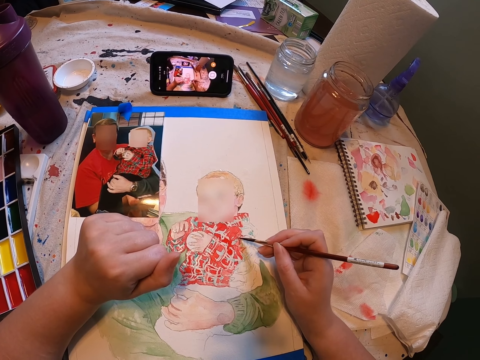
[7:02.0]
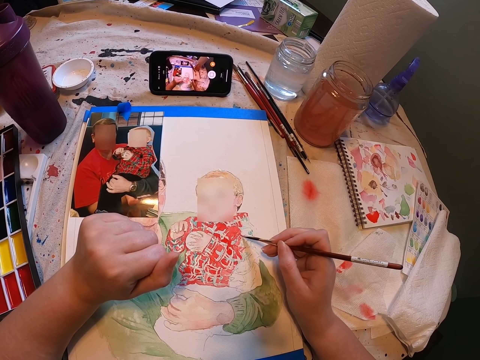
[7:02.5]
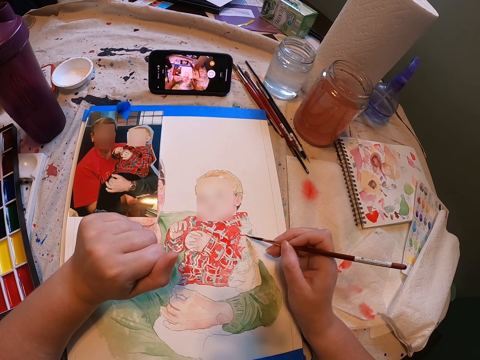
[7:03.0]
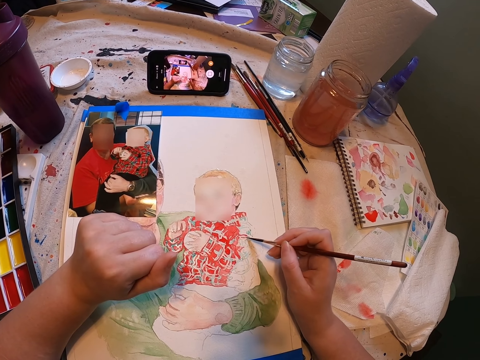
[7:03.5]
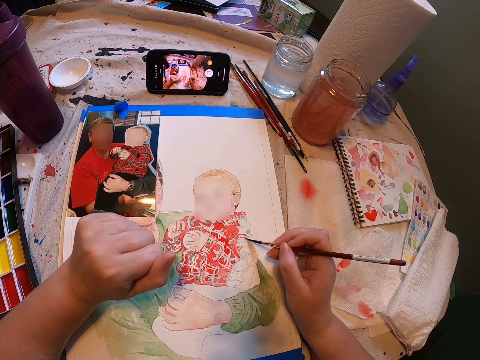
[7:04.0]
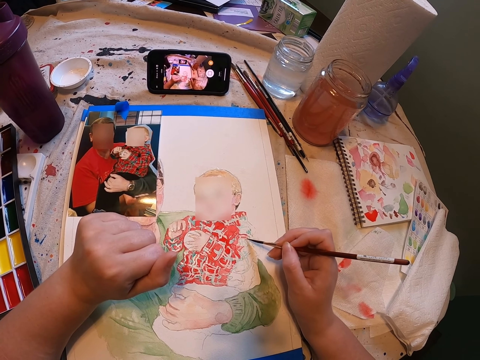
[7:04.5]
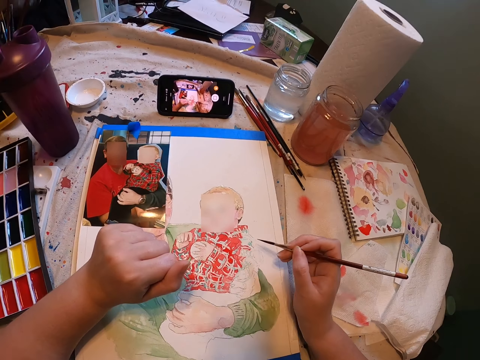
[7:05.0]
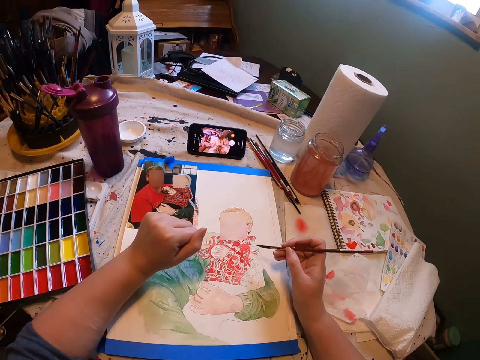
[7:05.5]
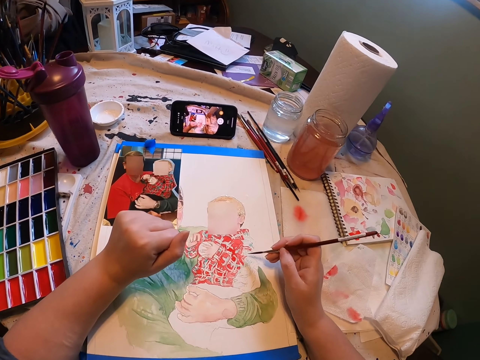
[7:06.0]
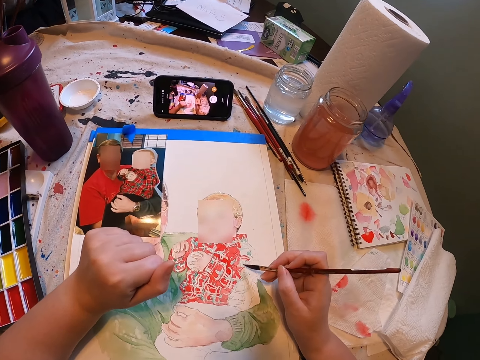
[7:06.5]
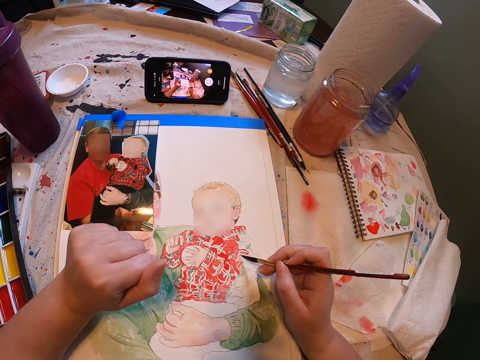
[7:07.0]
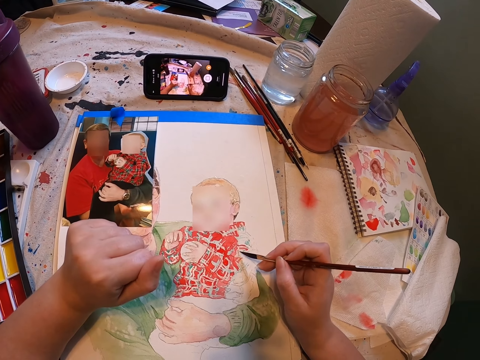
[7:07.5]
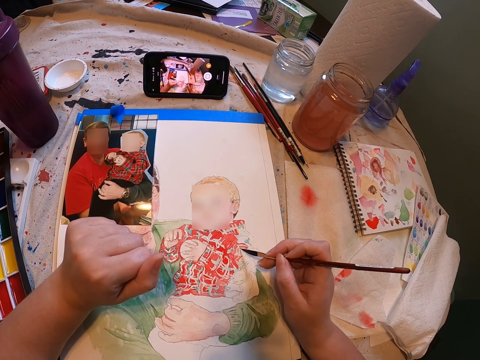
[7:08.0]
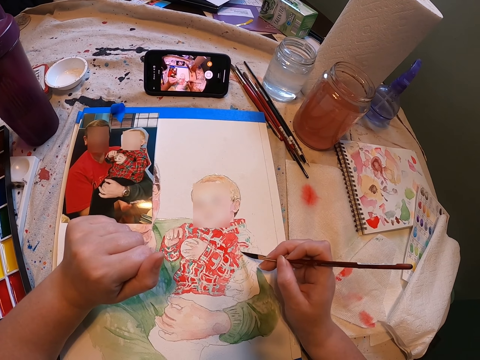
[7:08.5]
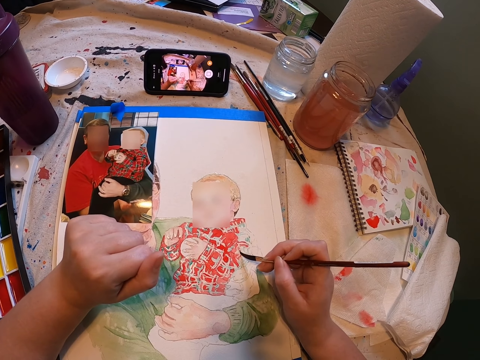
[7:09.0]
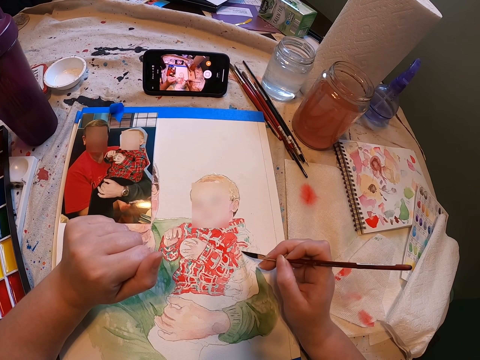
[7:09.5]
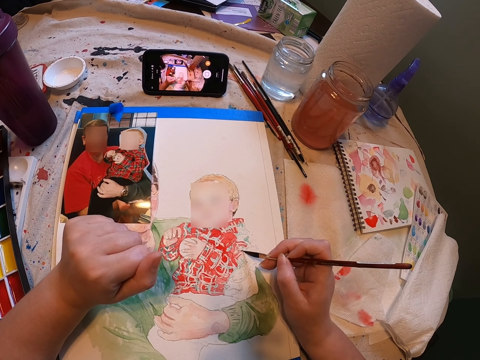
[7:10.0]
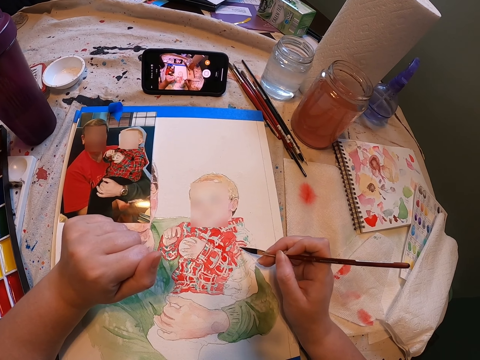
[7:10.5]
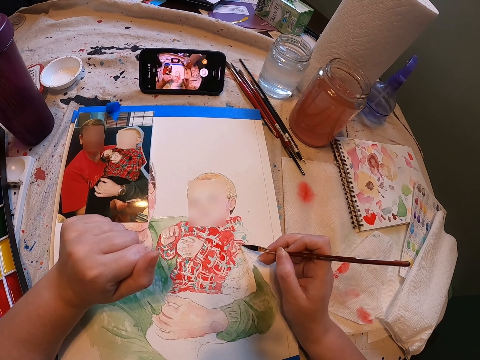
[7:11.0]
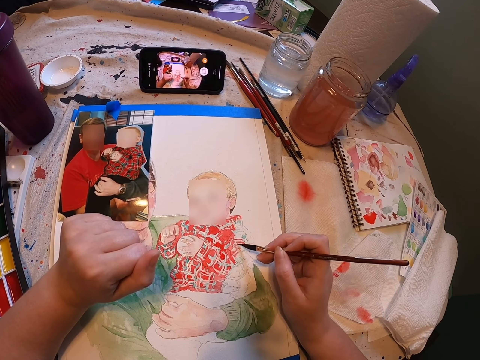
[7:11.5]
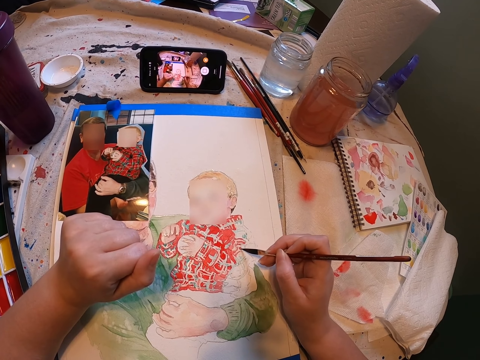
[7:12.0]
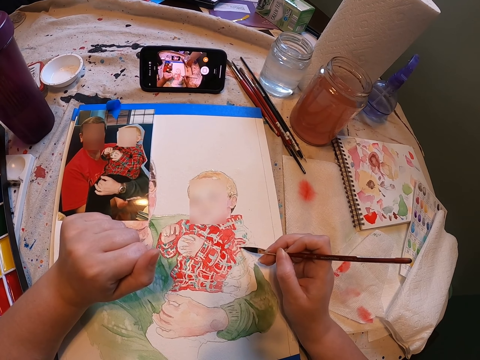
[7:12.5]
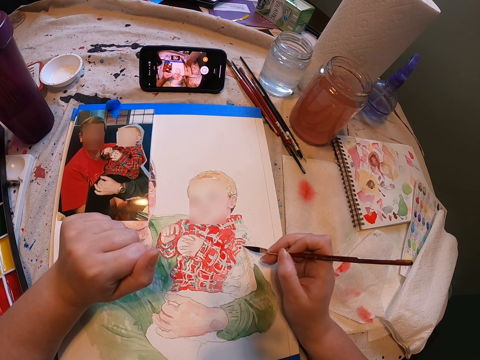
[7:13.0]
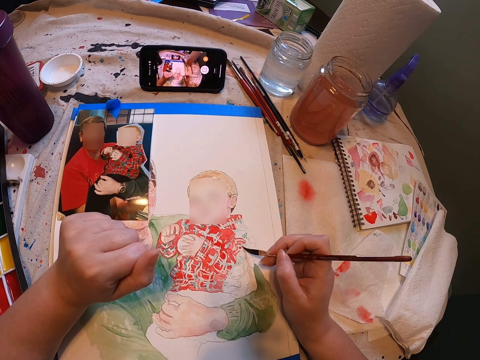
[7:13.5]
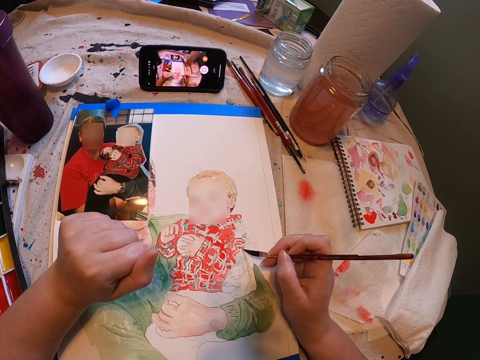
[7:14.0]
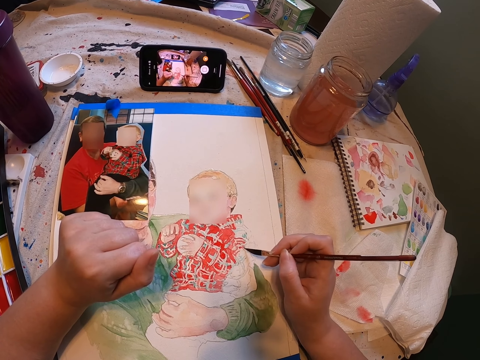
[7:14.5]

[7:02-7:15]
The camera wearer stares at the painting. They paint the painting with the paint brush. They continue painting on a paper using the paint brush.

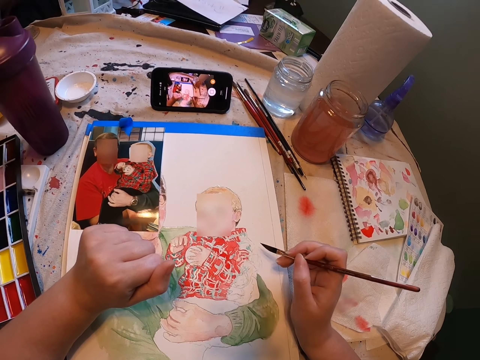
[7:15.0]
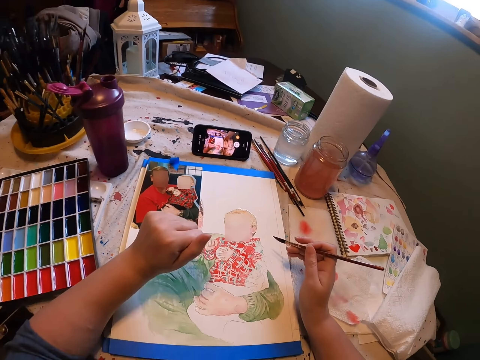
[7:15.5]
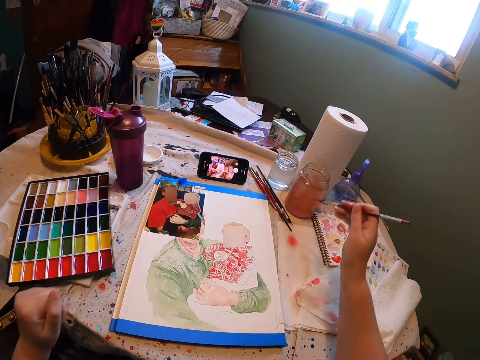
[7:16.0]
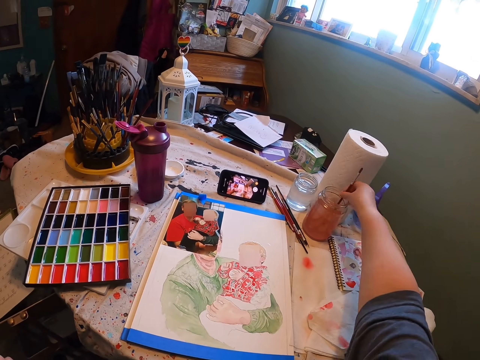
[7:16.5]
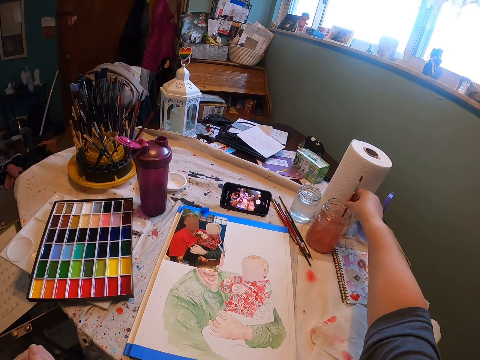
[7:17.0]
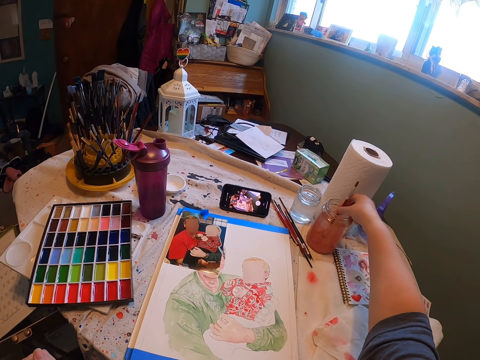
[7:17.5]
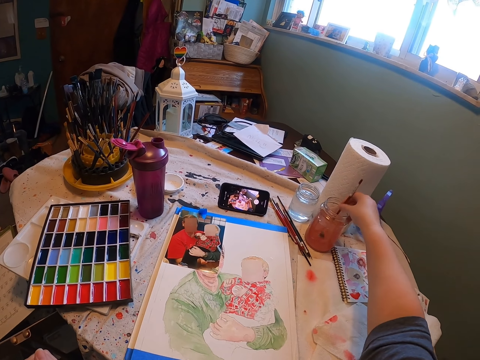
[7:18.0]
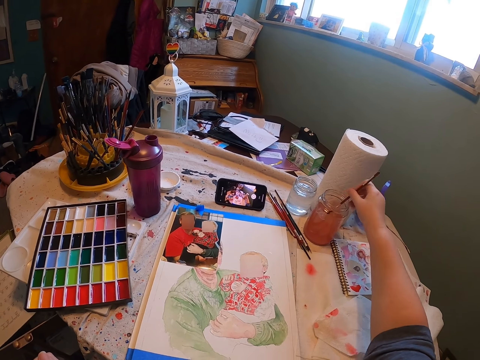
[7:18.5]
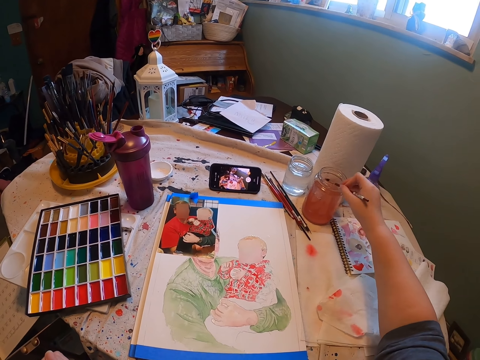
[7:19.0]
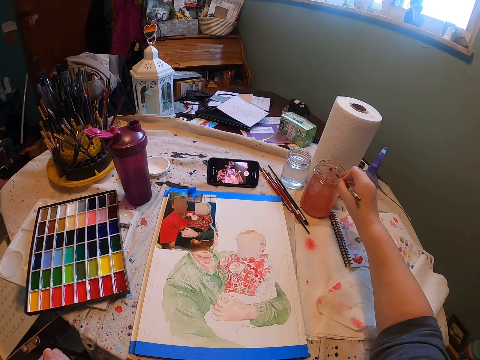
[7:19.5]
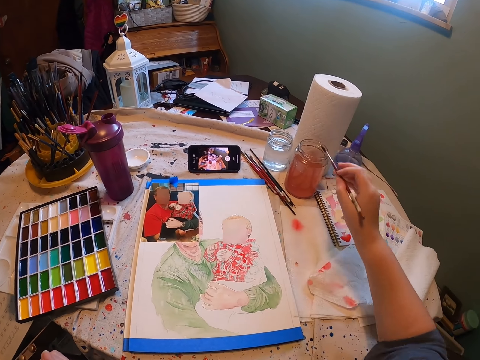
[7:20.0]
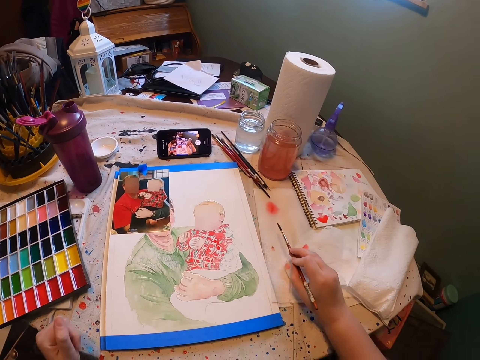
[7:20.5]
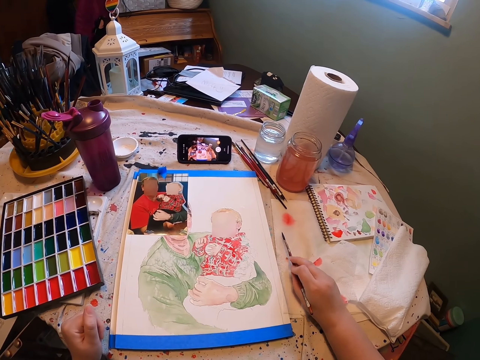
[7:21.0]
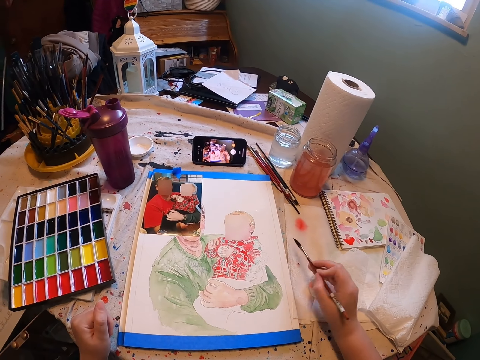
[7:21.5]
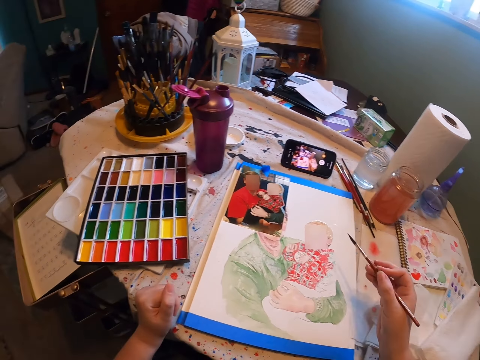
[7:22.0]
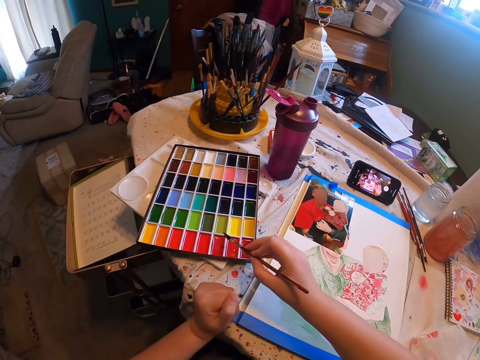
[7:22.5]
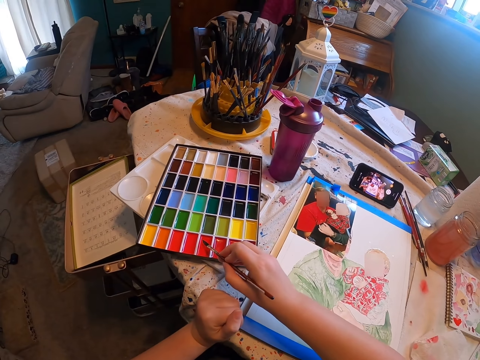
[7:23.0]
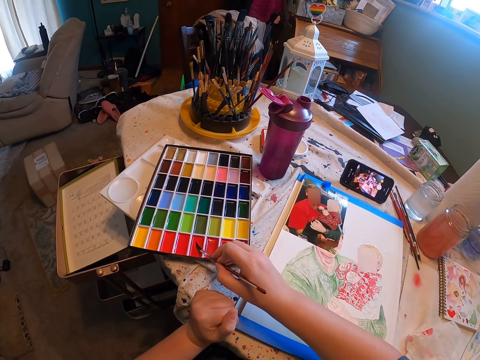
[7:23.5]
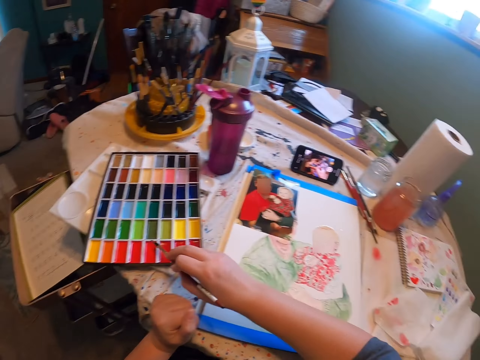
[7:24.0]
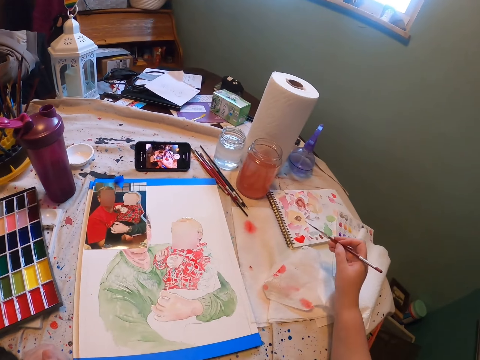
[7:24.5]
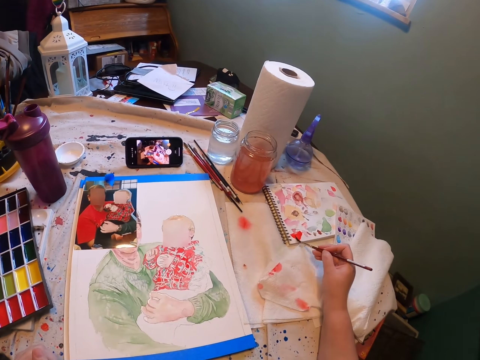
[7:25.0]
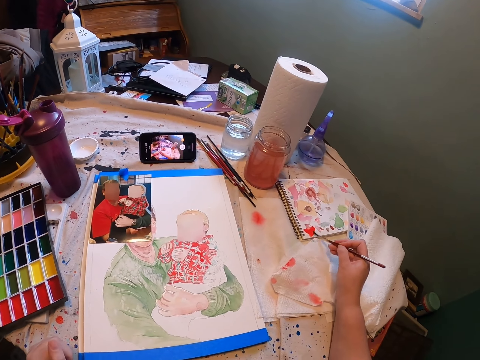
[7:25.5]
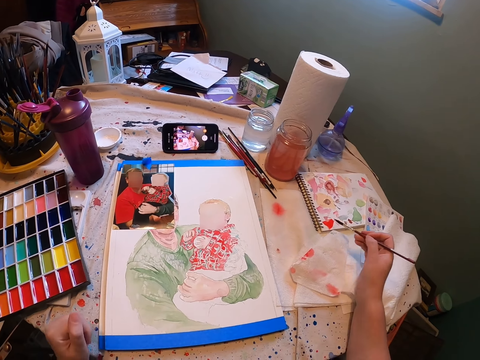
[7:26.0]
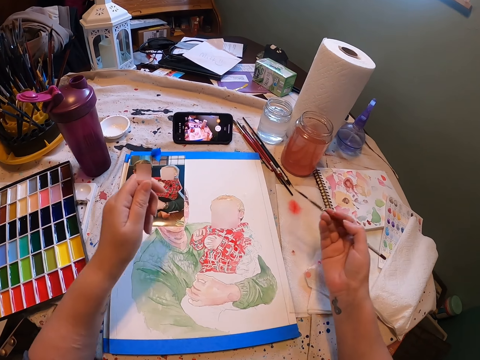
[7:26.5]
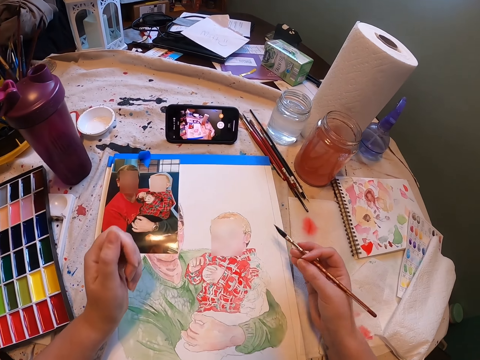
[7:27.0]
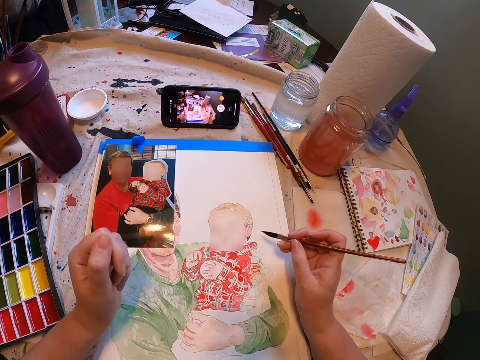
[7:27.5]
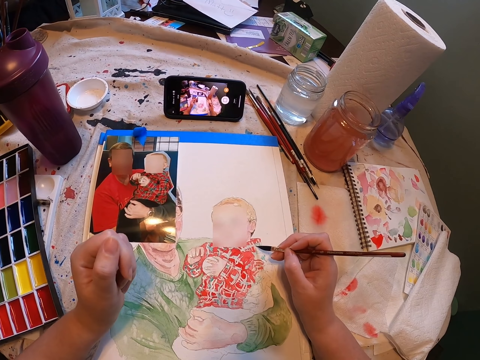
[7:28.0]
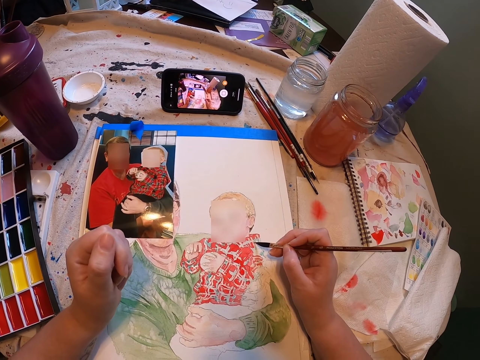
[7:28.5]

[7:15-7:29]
The camera wearer stares at the painting. They dip the paint brush in the water. They stir the water with the paint brush. They remove the paint brush from the water. They hit the paintbrush on the edge of the container. They dry the paintbrush with the tissue. They rub the paint brush on the color palette. They draw on the notebook with the paint brush. They continue painting on a paper using the paint brush.
